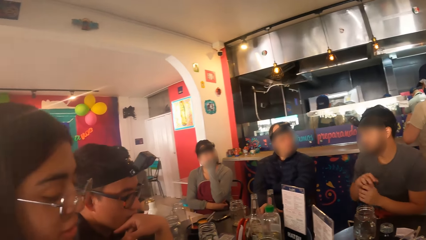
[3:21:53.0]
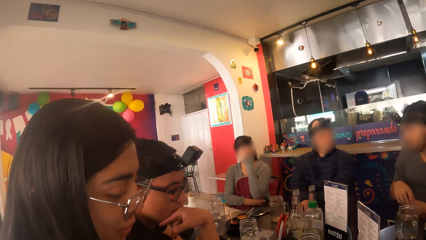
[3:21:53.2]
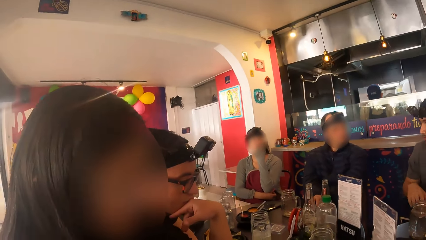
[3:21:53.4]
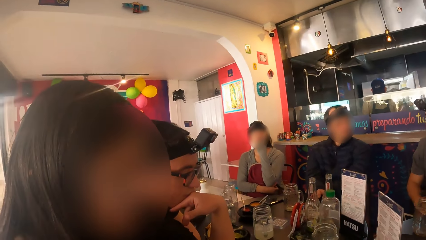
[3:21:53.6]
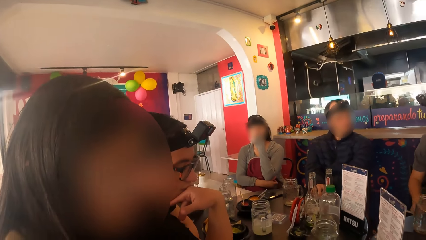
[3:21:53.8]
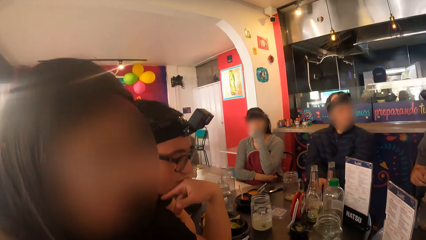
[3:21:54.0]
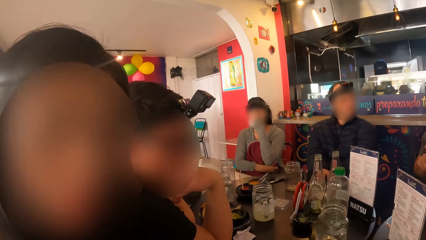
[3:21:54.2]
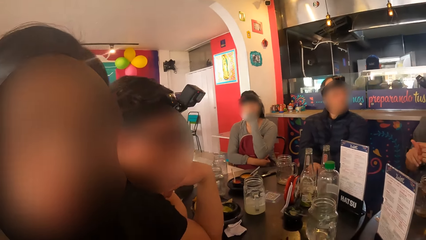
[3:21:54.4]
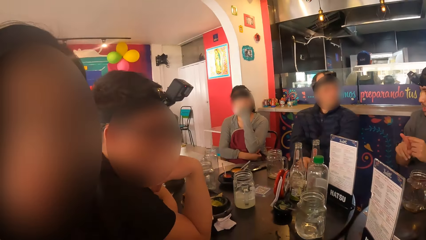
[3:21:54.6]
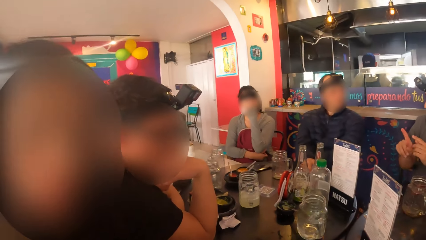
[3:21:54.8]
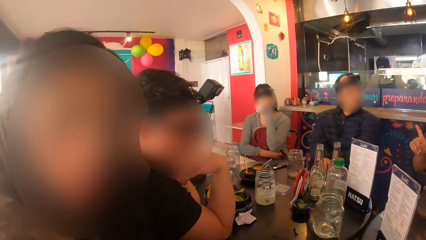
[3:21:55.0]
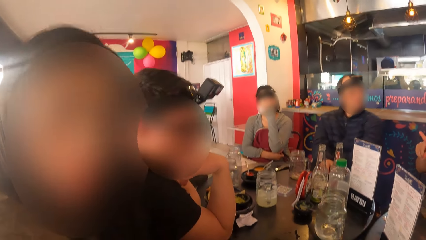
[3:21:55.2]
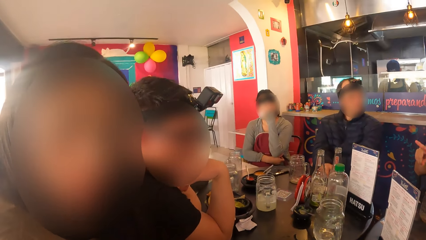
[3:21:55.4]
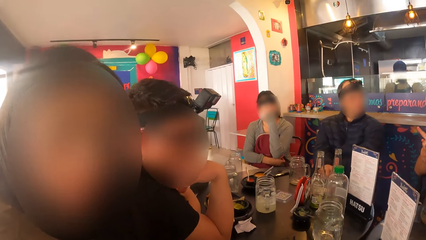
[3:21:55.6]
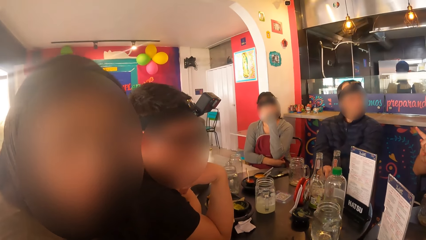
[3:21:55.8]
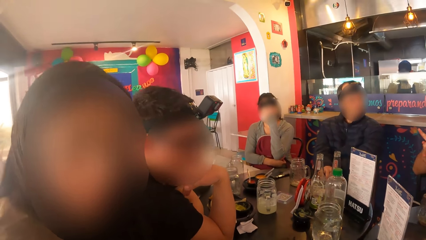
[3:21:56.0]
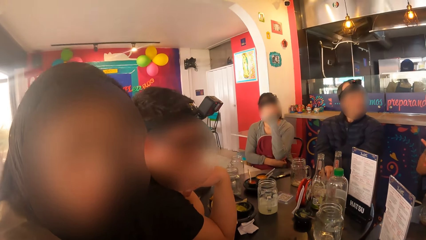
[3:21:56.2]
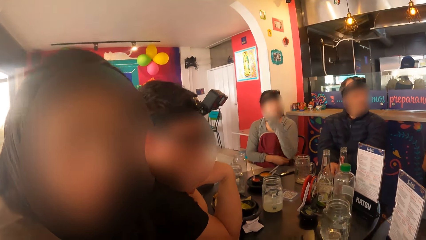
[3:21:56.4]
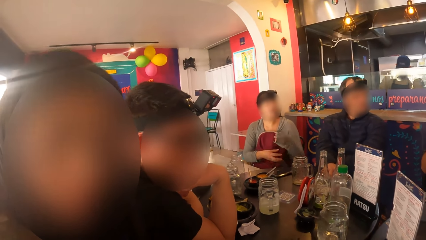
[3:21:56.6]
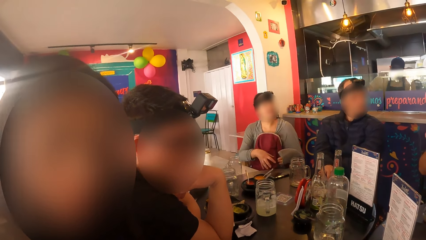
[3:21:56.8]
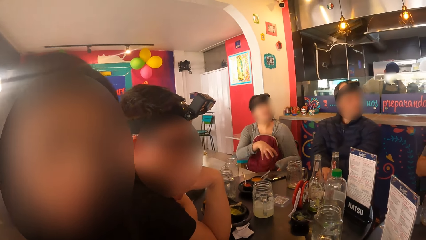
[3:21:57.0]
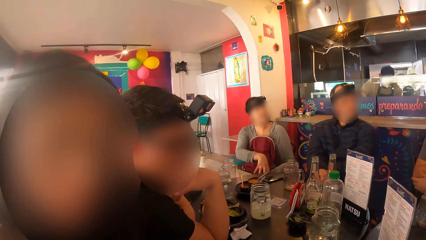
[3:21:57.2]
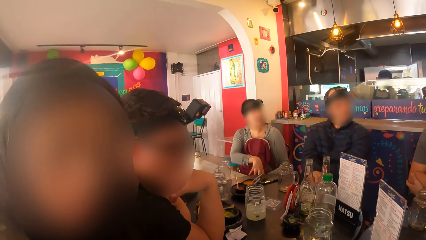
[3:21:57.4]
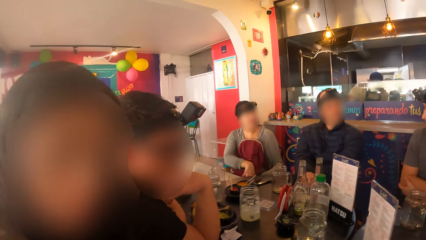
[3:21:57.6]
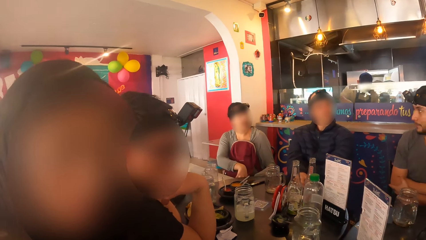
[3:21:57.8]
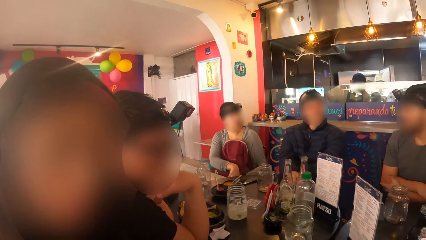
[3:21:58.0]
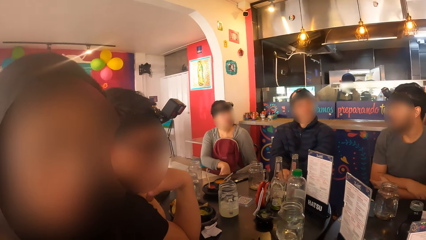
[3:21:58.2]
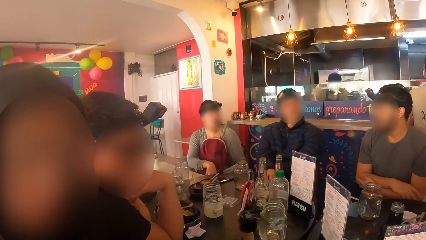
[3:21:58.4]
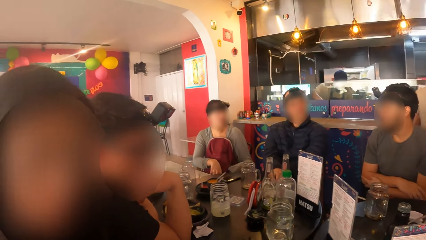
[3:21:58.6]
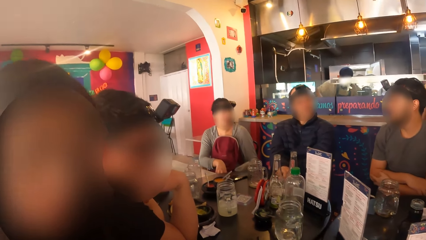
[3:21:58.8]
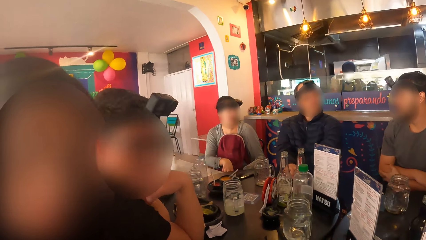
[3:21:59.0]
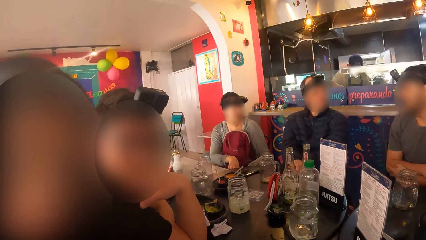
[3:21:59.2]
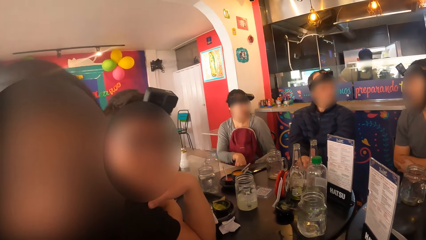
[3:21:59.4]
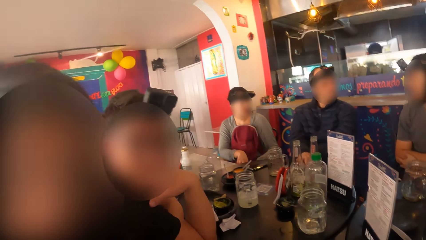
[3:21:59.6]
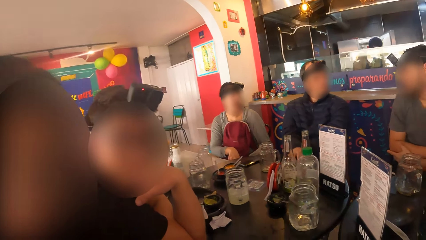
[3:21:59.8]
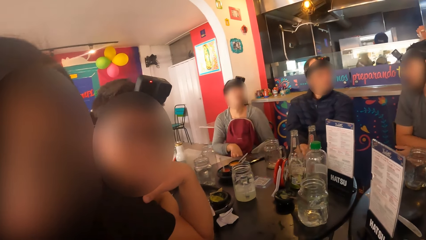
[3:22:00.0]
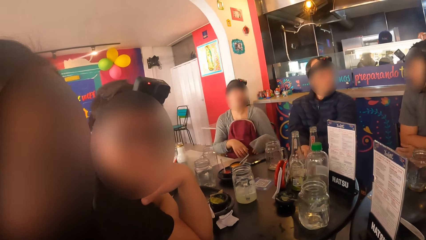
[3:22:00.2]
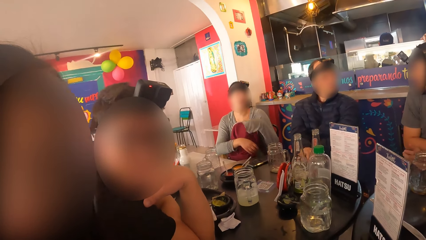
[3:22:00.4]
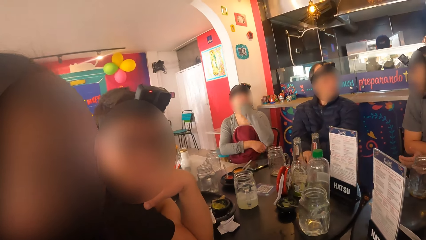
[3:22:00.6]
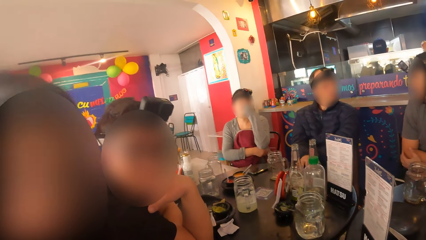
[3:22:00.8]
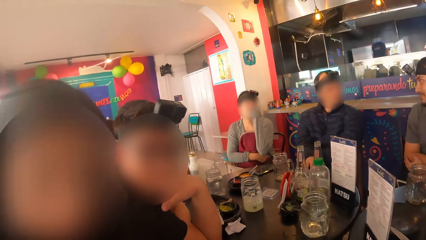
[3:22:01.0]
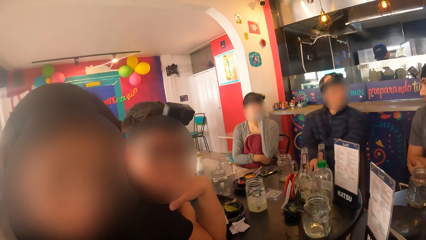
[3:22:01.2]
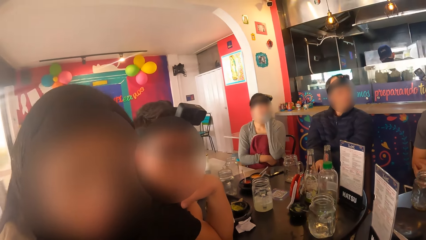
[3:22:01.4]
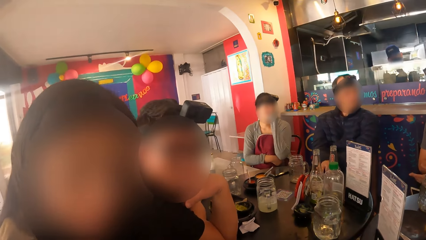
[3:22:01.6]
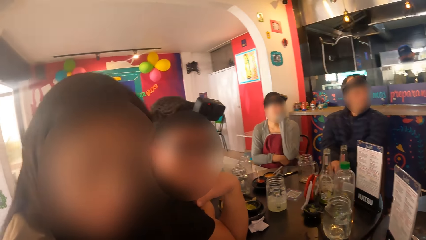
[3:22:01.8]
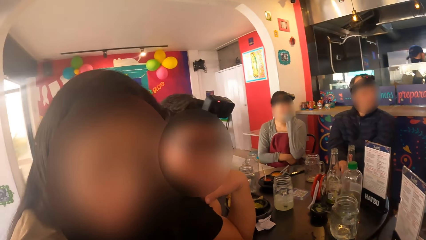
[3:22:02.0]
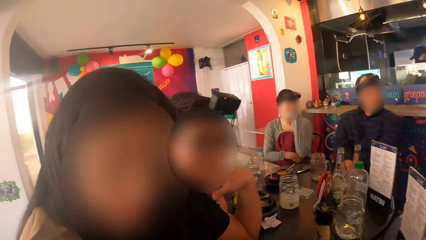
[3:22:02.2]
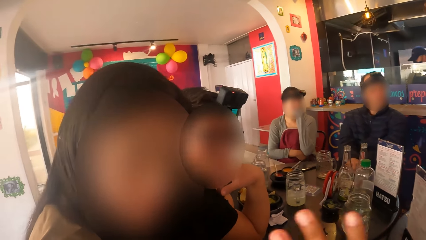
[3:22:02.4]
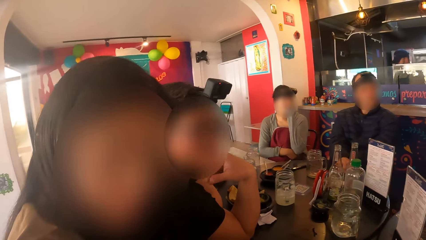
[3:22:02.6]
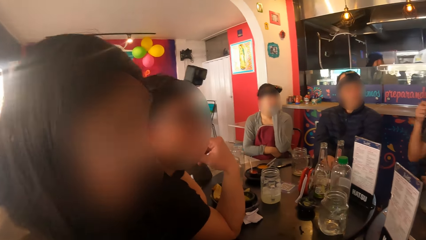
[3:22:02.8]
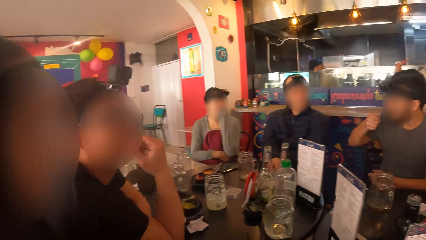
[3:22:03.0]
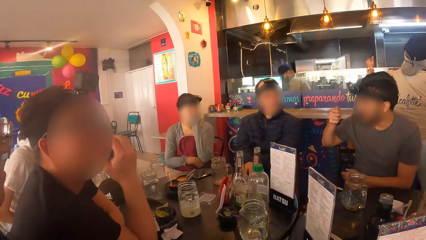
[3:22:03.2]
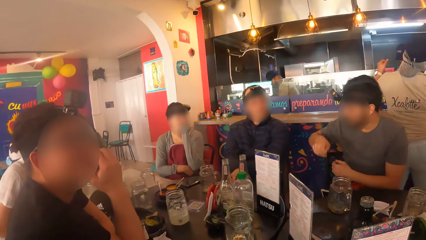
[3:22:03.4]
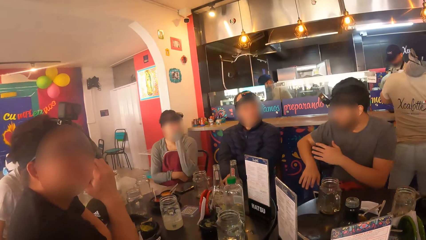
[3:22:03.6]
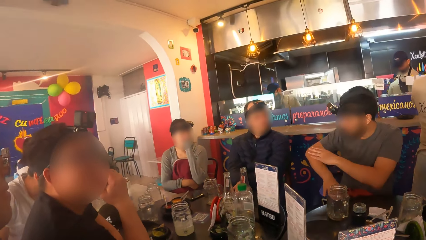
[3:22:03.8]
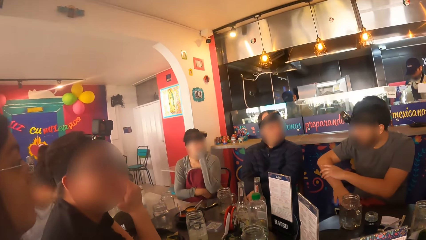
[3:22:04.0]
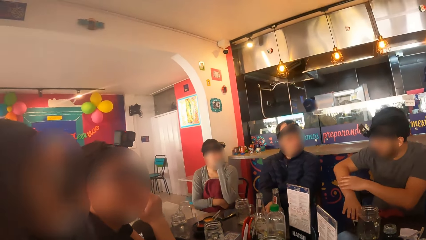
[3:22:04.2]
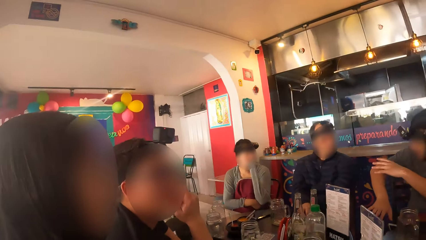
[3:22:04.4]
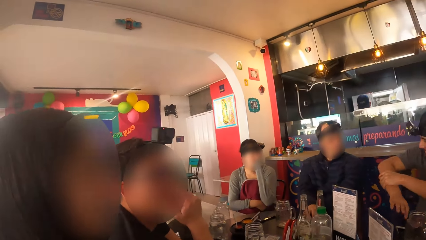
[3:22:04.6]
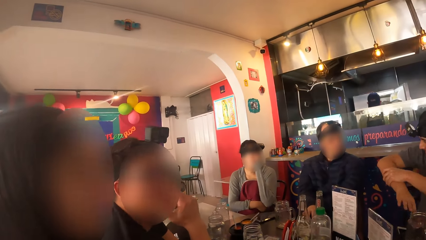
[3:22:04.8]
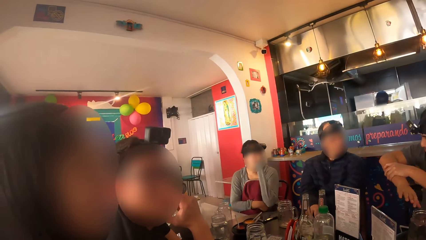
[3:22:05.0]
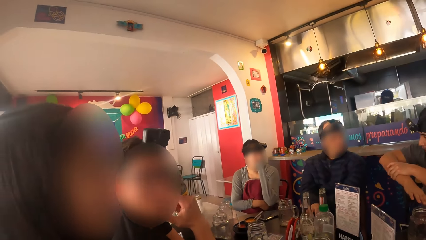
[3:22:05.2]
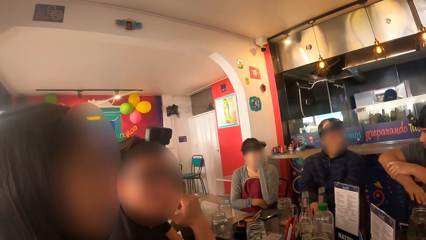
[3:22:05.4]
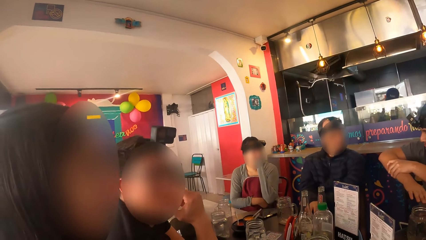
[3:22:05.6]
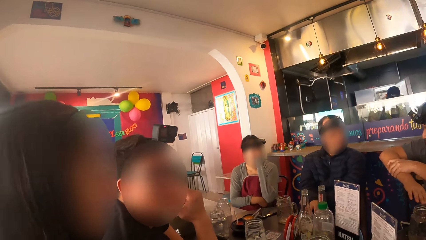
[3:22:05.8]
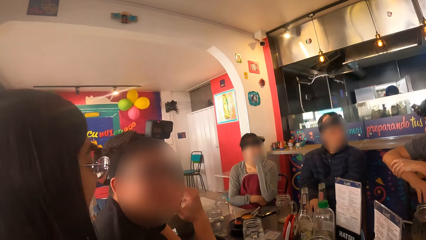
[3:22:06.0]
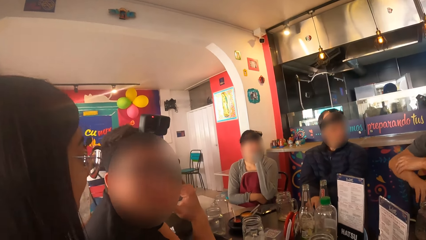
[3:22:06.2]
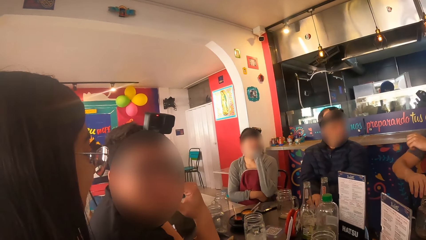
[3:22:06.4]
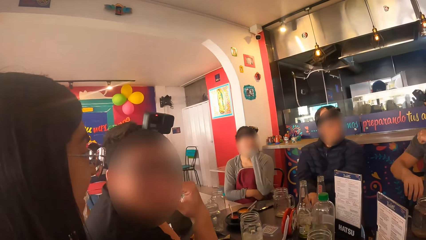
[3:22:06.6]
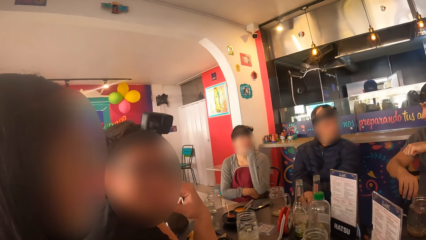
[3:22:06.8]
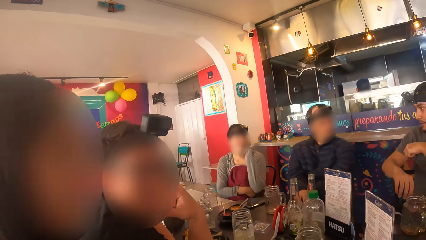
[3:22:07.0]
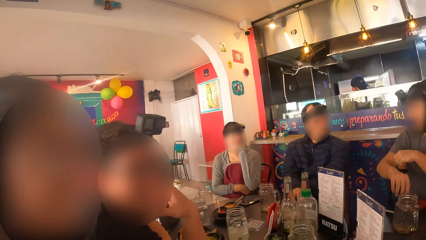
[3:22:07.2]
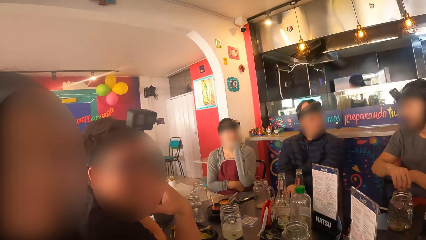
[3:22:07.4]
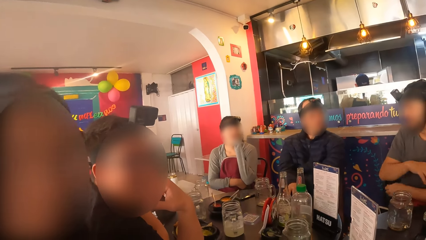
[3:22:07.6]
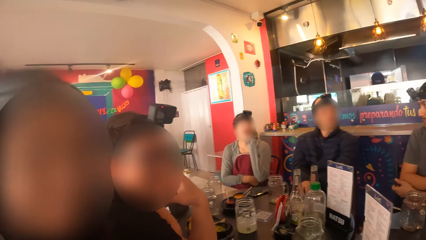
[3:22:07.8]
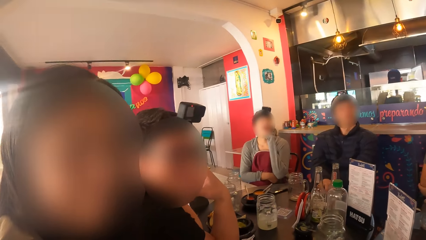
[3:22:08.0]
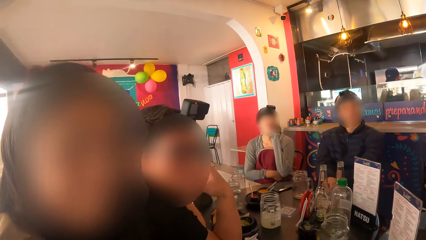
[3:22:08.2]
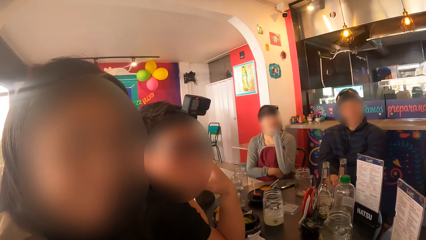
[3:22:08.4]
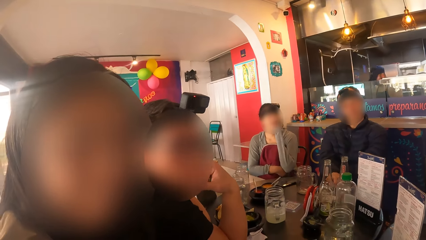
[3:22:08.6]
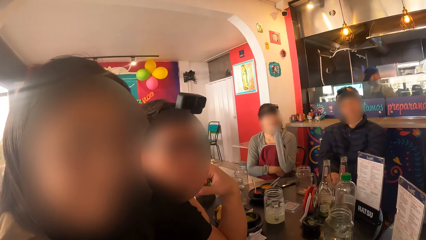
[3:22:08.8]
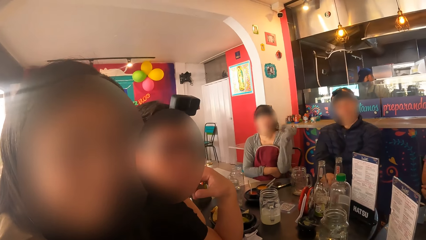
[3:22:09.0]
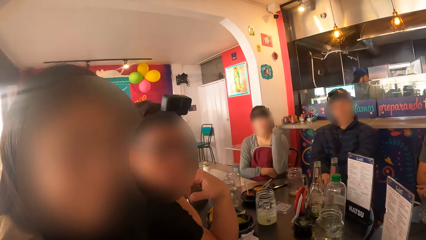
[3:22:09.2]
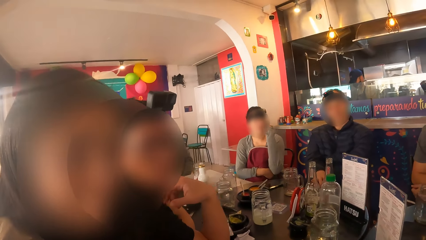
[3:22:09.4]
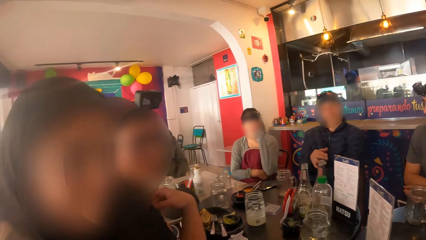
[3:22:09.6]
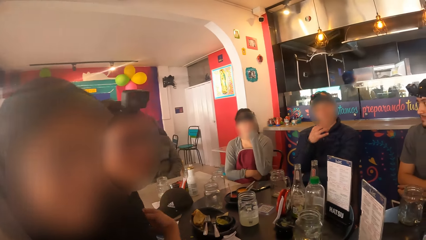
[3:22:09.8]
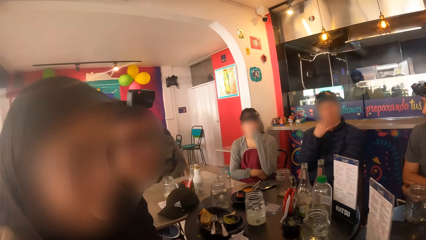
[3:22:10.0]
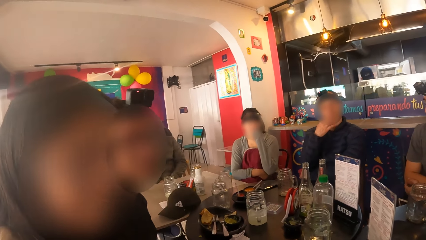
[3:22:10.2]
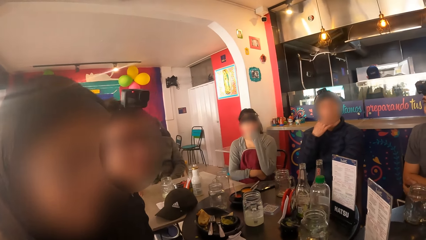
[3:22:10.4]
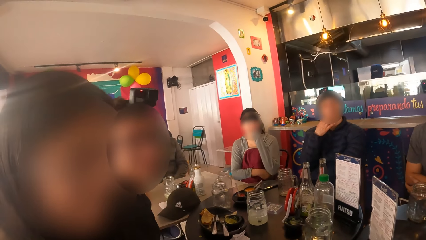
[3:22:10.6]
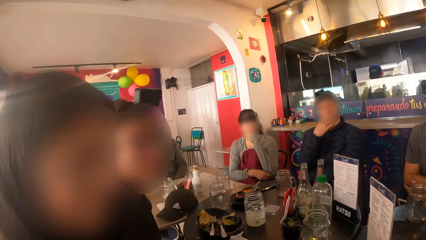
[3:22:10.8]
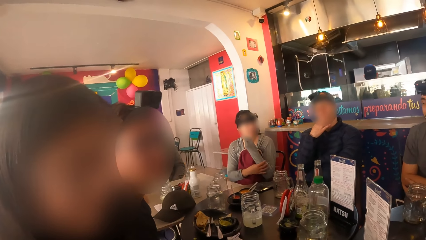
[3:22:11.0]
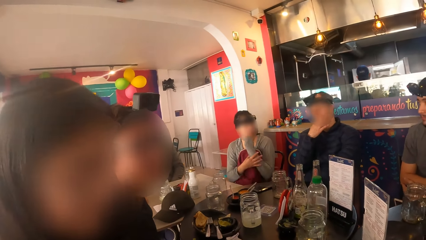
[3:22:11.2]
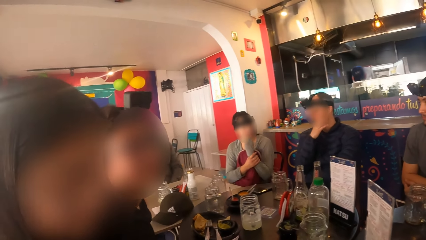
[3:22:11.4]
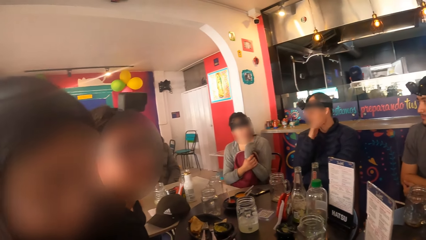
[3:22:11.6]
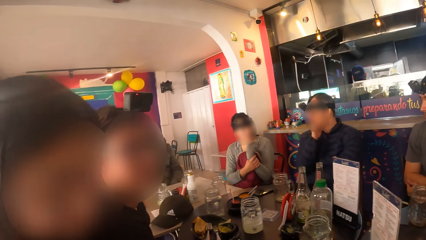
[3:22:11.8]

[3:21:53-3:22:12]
The camera wearer interacts with a woman. They interact with the woman and a man. The man rubs his face with his right hand. Another man itches his face with his right hand.
